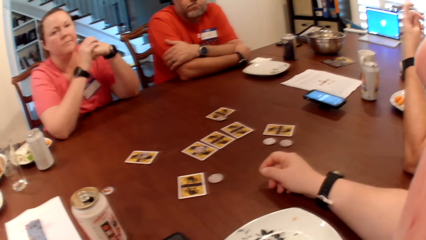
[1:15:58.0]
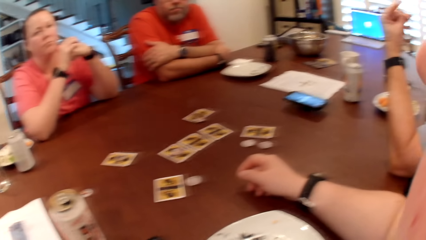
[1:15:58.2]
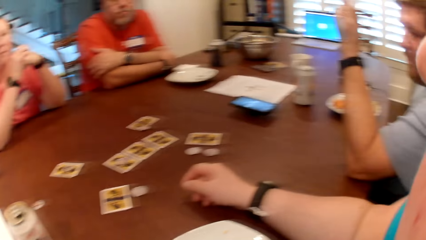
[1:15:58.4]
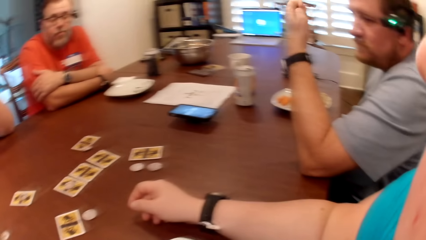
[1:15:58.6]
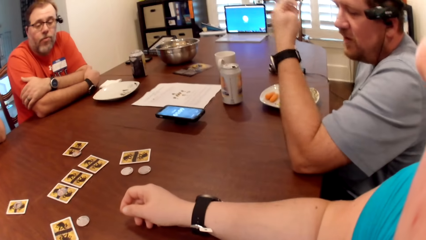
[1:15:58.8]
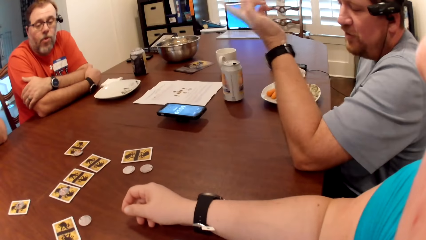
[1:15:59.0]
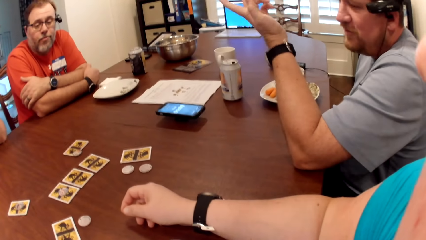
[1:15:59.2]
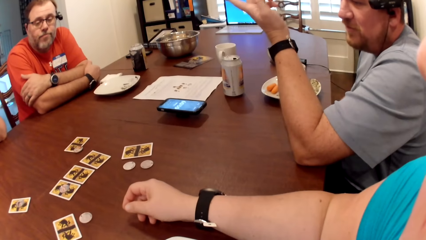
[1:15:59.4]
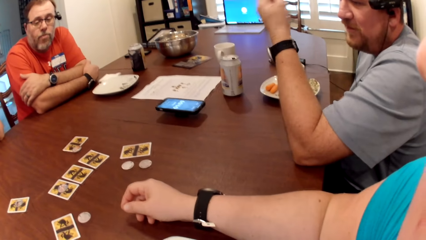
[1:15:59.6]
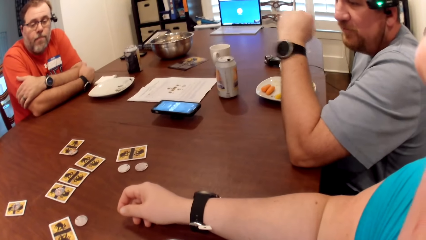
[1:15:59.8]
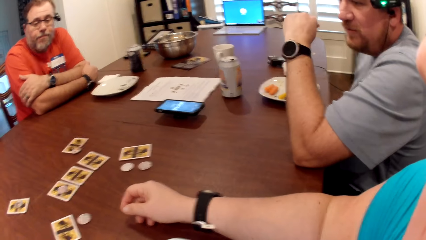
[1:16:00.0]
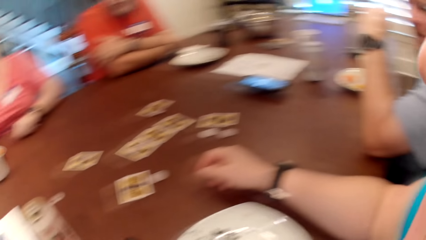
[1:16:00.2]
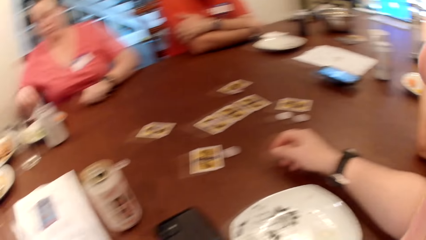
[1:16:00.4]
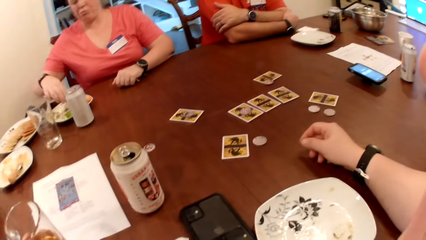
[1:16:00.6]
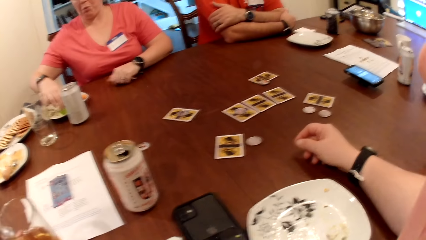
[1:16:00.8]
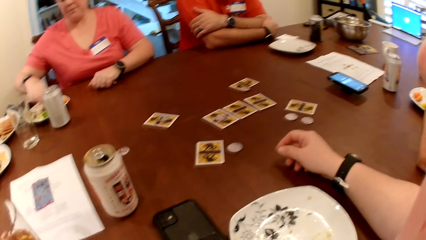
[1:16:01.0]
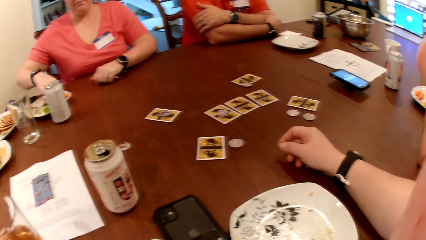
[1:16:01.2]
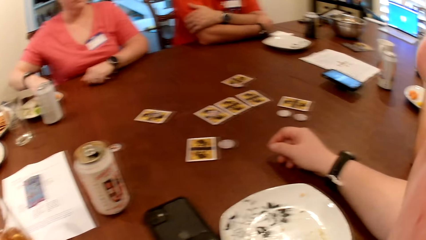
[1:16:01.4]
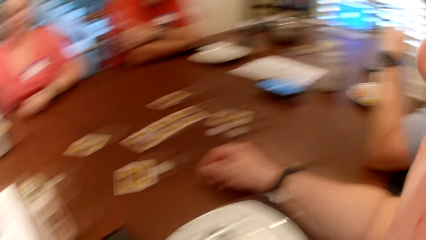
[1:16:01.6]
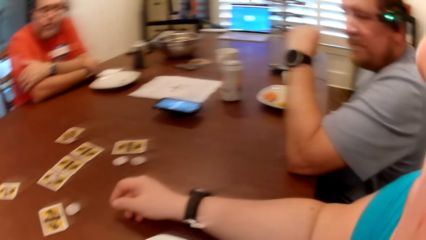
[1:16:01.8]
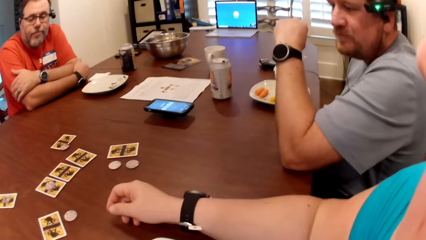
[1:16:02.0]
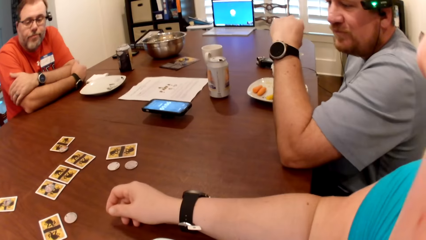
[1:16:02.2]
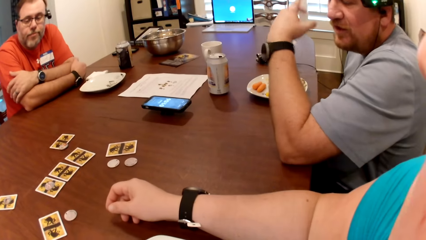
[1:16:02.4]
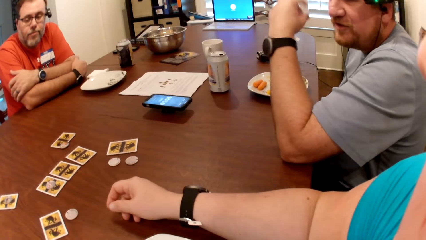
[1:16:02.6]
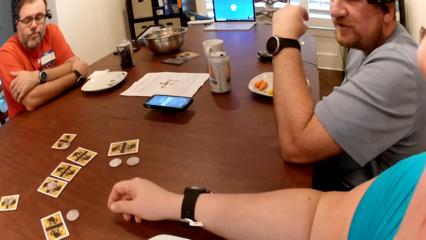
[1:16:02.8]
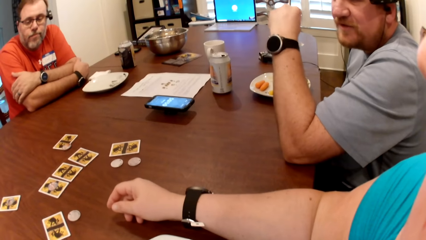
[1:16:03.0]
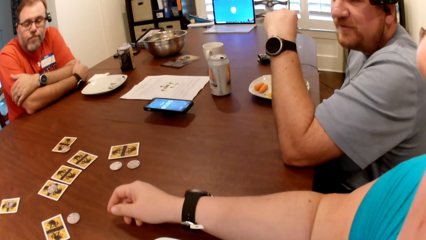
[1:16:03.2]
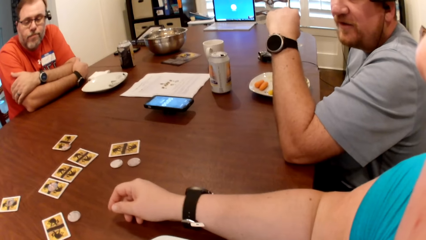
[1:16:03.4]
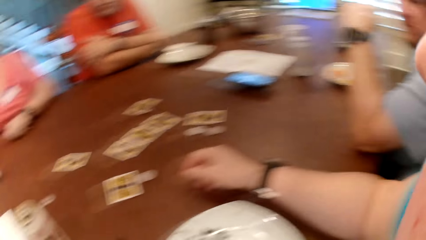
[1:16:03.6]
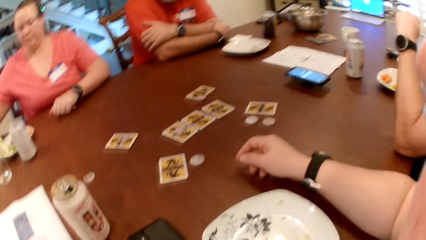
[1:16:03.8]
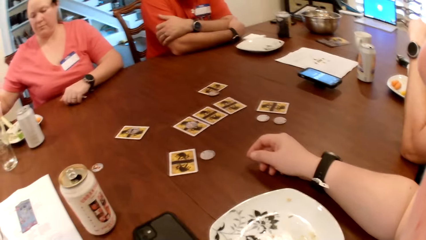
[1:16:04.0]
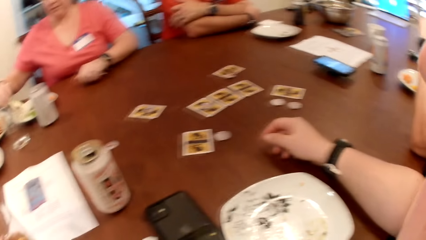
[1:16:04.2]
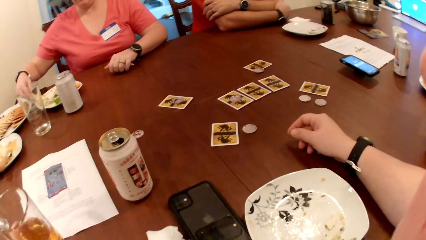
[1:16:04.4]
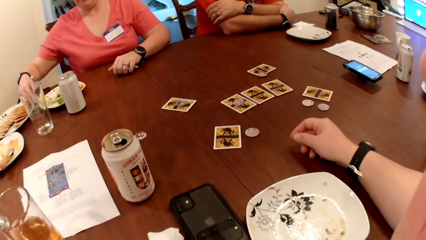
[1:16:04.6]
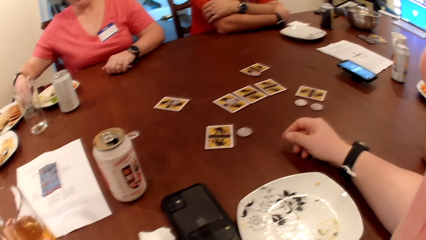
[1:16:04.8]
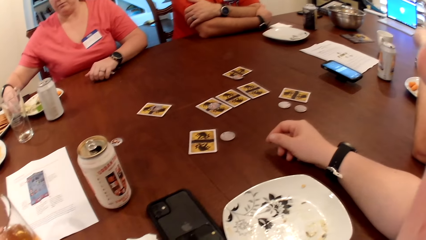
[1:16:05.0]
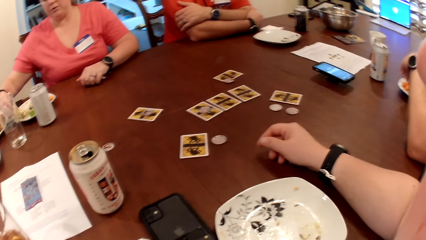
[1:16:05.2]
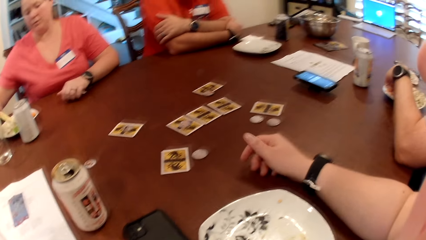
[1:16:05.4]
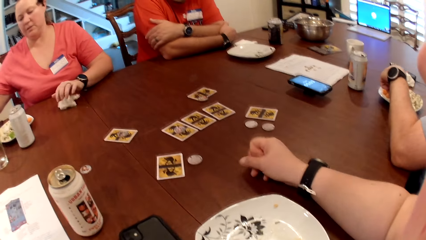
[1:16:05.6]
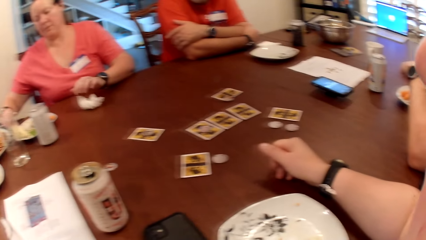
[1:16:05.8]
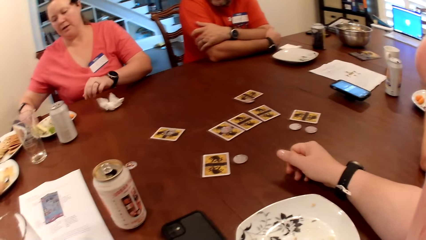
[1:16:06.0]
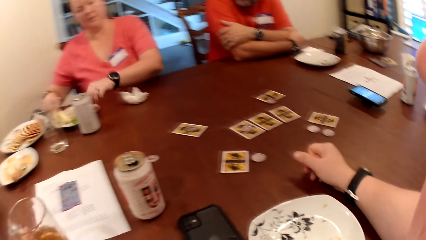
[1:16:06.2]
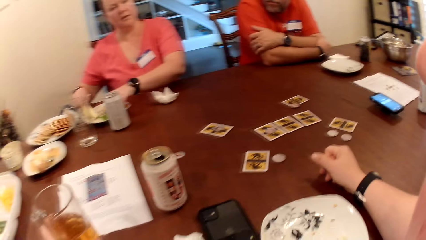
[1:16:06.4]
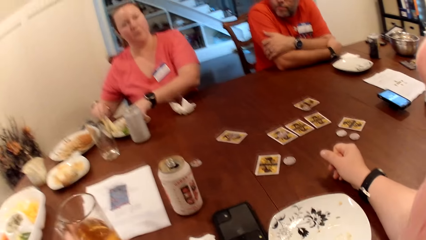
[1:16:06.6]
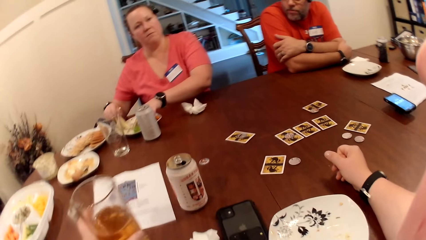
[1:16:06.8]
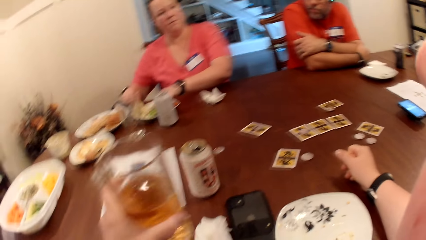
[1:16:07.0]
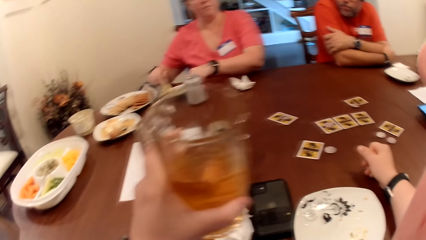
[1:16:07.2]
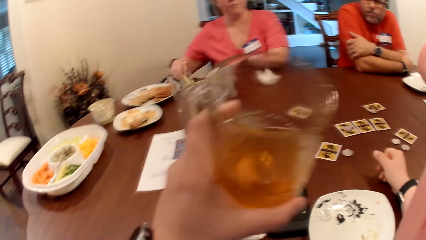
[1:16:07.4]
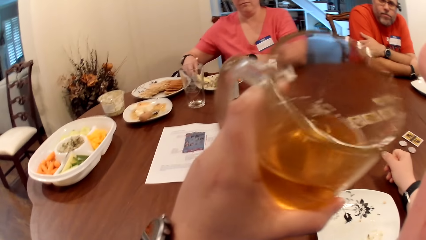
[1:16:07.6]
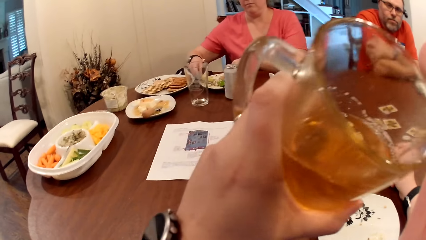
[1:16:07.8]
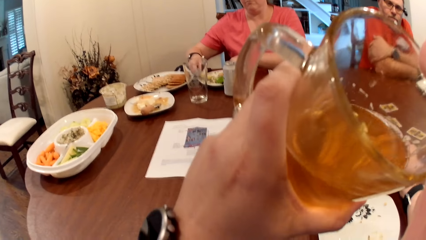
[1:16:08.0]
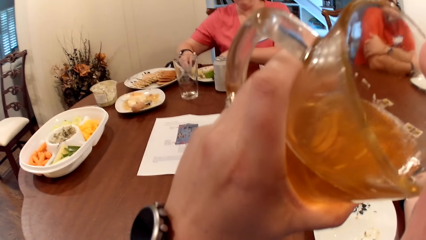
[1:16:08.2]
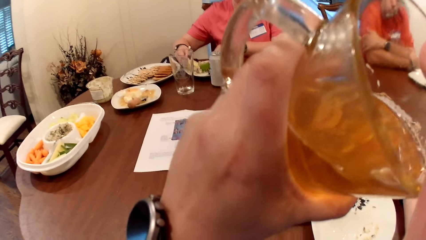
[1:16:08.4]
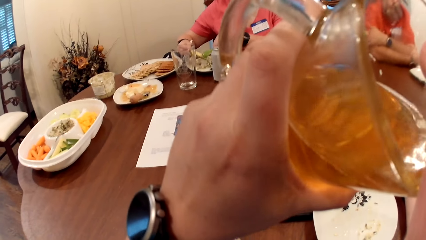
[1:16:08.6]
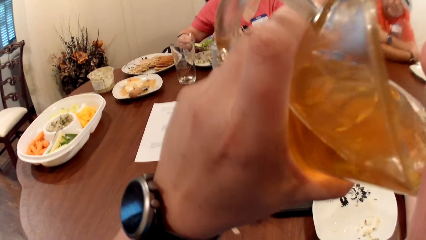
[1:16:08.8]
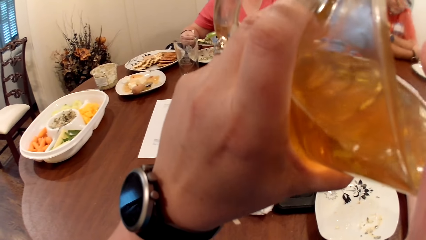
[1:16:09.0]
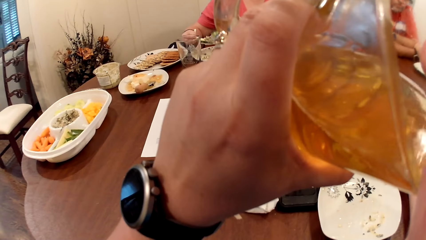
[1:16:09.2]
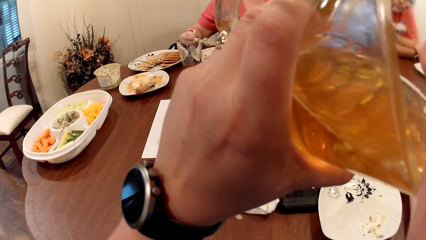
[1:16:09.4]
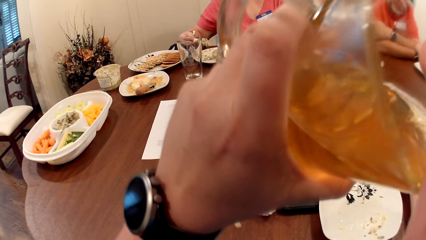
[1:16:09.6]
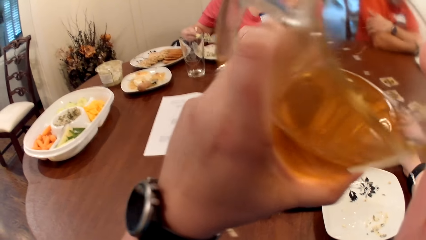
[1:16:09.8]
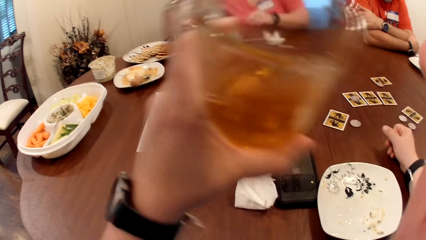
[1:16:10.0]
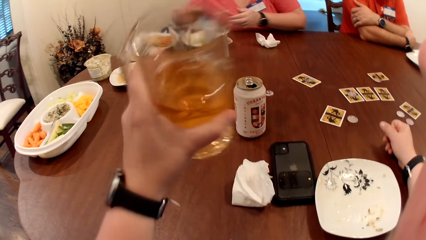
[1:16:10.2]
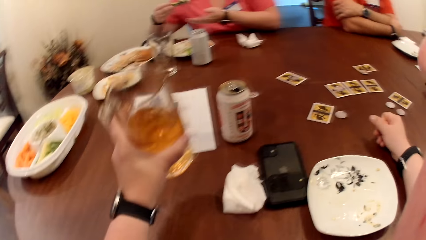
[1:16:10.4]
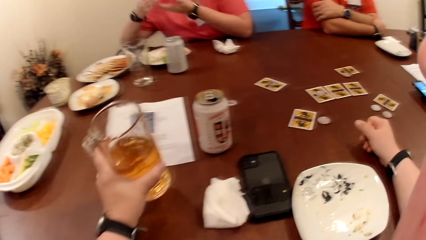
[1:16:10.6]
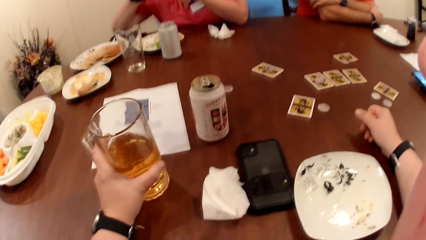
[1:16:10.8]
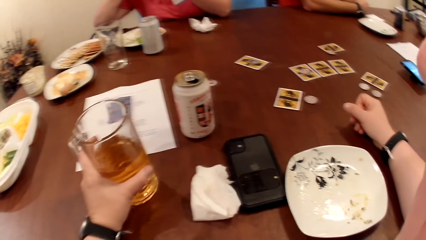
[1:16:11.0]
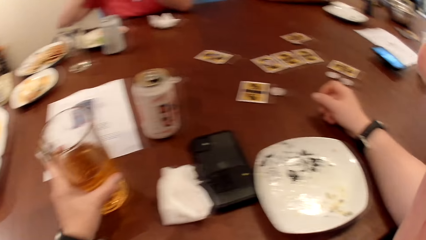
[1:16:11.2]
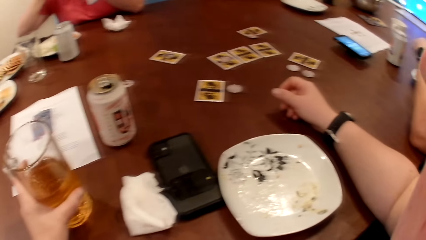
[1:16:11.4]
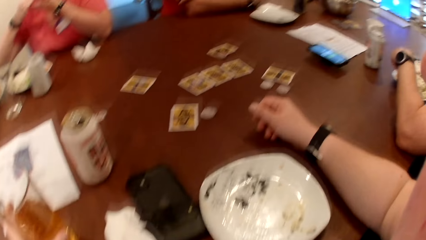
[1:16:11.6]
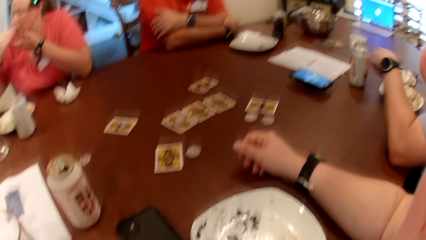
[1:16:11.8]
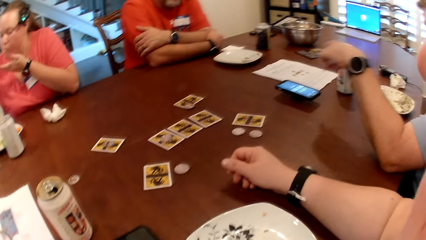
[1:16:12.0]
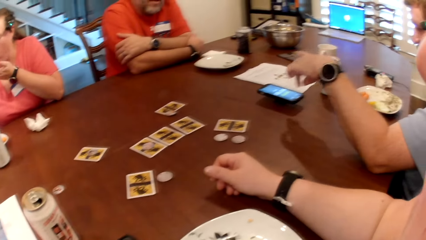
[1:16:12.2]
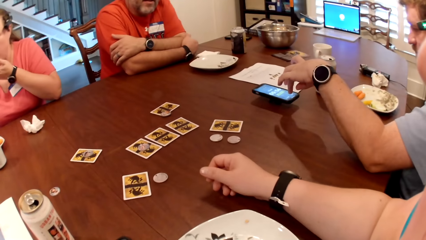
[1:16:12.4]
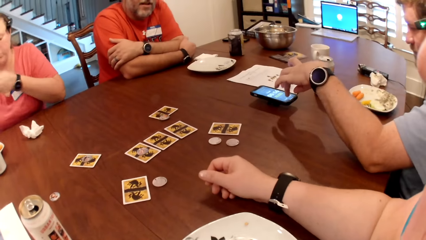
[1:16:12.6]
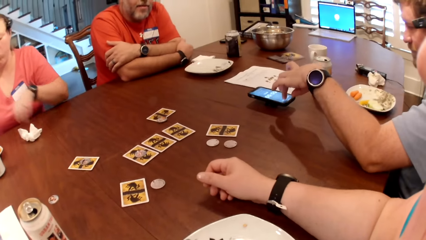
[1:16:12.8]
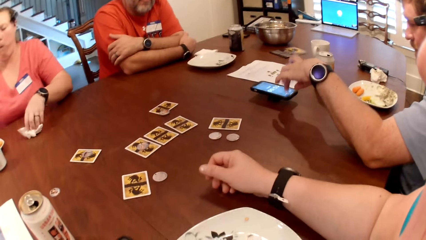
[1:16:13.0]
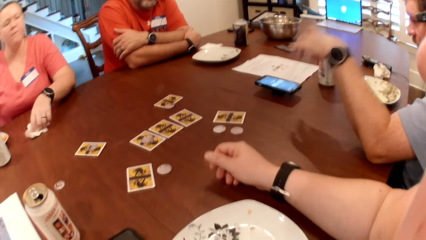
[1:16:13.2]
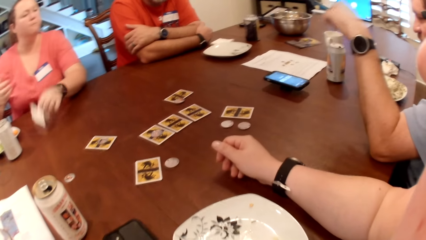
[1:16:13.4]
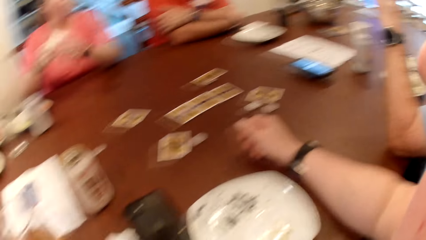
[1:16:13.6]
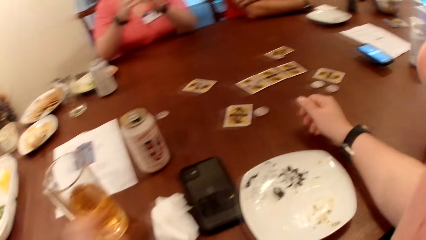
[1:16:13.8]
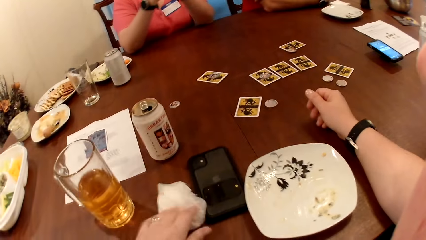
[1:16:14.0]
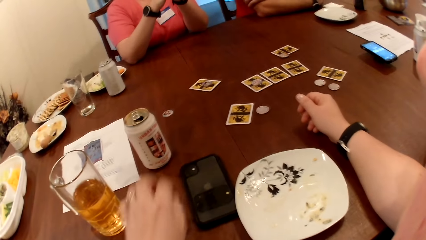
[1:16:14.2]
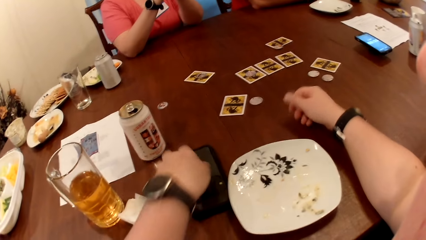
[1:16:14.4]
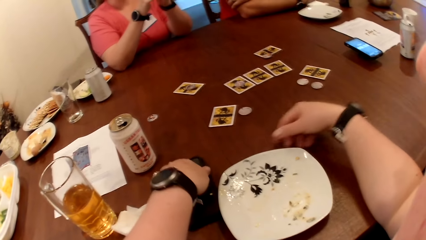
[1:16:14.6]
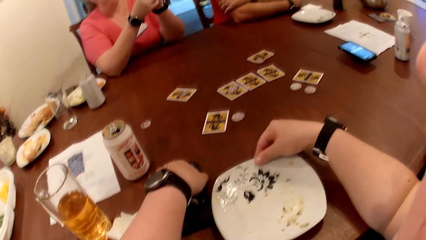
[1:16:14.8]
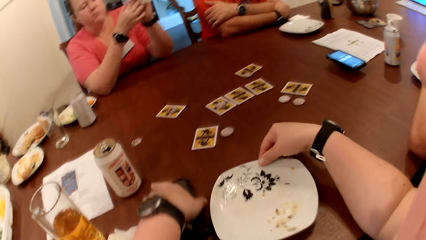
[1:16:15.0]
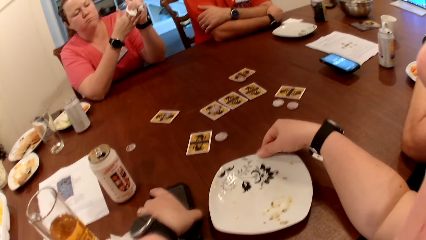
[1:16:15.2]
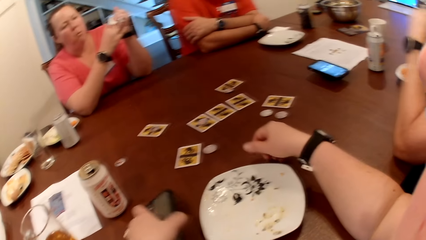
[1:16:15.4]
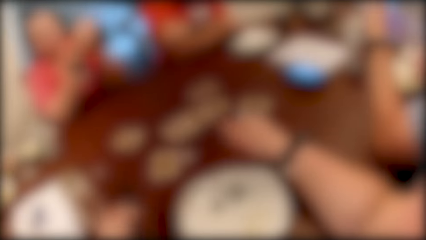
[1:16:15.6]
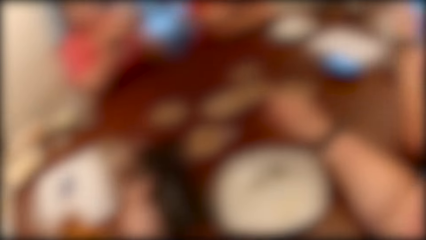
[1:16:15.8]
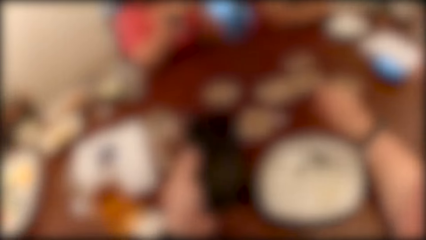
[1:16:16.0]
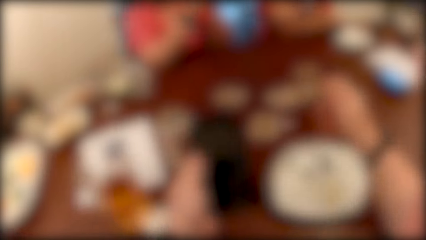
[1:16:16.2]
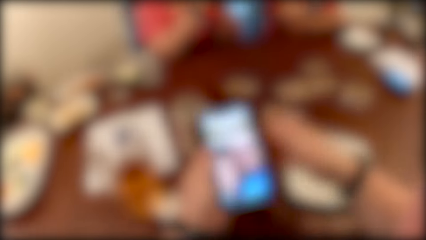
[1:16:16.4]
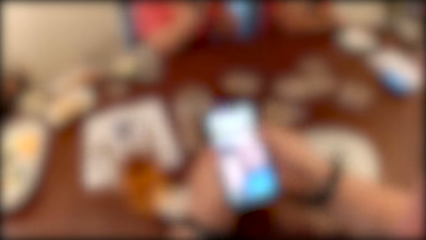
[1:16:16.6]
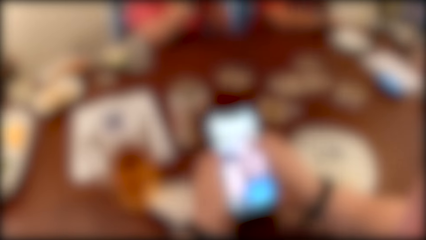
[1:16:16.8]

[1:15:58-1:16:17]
The camera wearer interacts with a woman and another person. A man interacts with the camera wearer. The woman picks a celery from the plate on the table with her right hand. The man interacts with the camera wearer again. The woman picks sauce from the plate on the table with the celery in her right hand. The man picks at his food with his left hand. The camera wearer picks the cup of juice from the table with her left hand. The woman puts a piece of vegetable on the celery with a spoon in her left hand. The camera wearer drinks from the cup in her left hand. The woman drops the spoon on the plate with her left hand. The camera wearer places down the juice. The woman eats the celery with her right hand. The man operates the phone on the table with his left hand. The woman picks the paper towel from the table with her left hand and wipes both hands with the paper towel. The camera wearer moves the paper towel aside on the table with her left hand. She picks a phone from the table with her left hand. She moves the plate on the table with her right hand.
